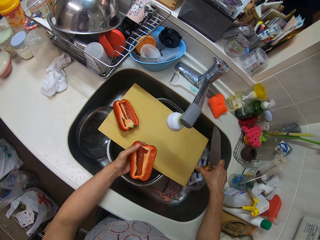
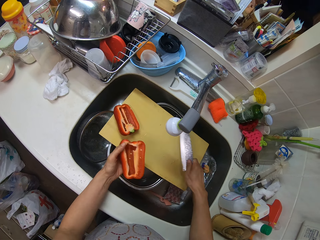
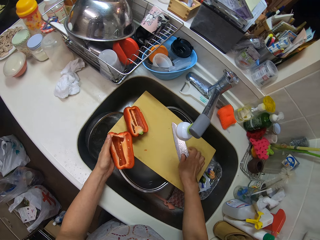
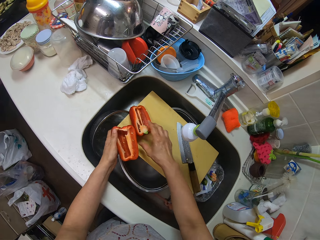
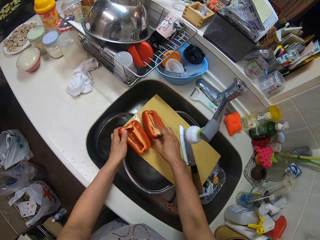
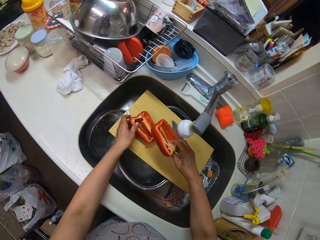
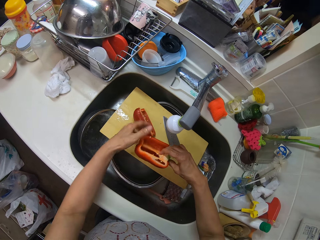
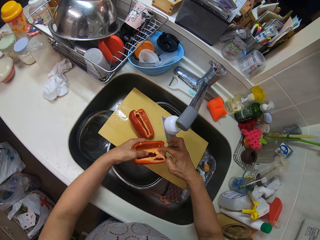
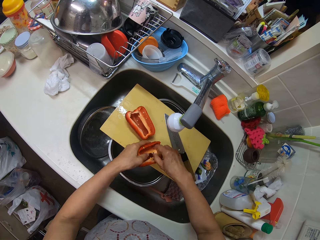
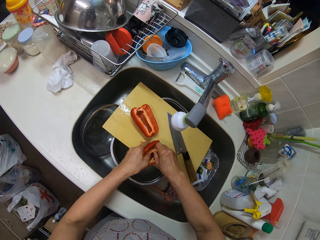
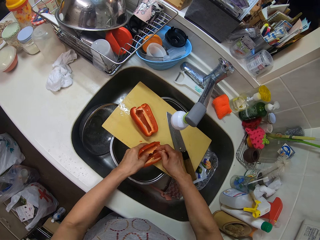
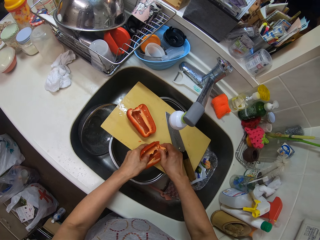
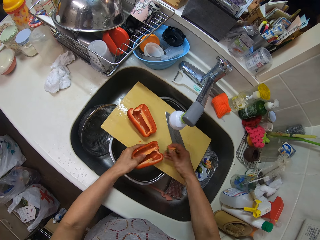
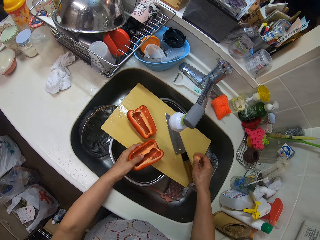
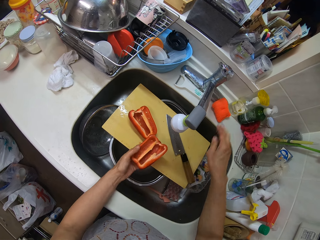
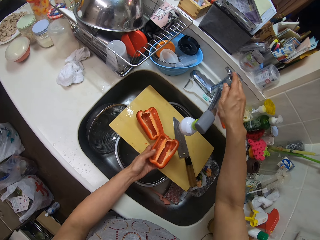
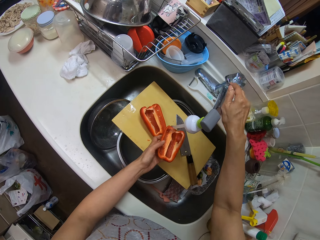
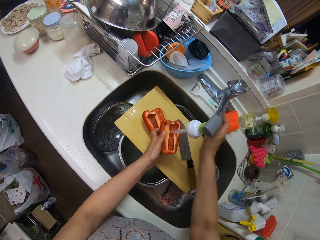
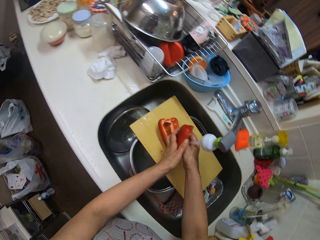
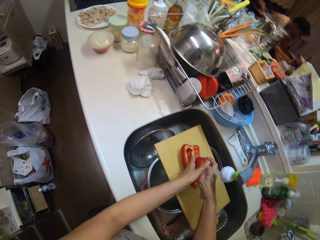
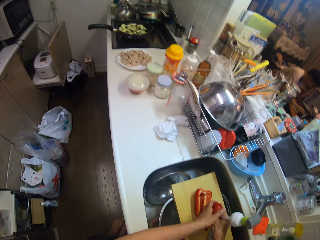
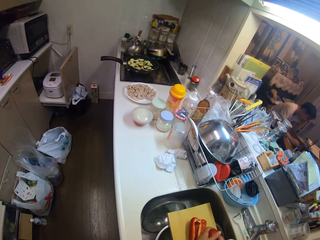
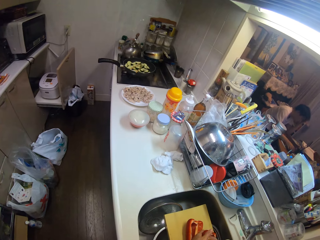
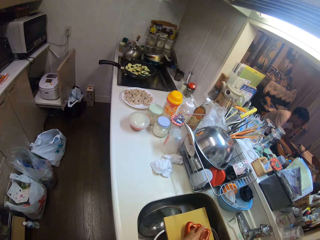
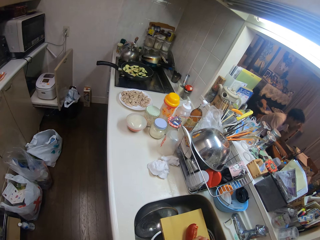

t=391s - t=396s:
The camera wearer throws the green stick in the sink. He drops the knife on the board. He picks up the half bell pepper on the board with his right hand. He places the half bell pepper in the left hand on the slab. He removes the seeds in the half bell pepper in his hands. He throws the seeds in the sink. He turns on the tap. He rinses the half bell pepper in his hands.

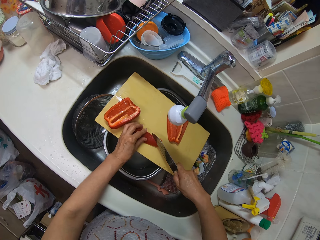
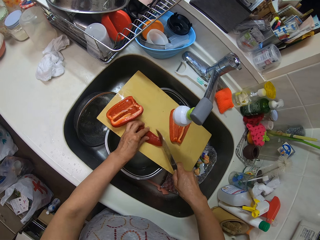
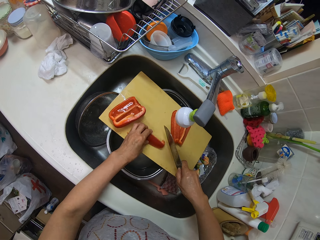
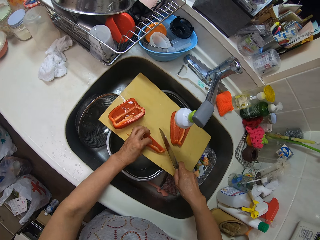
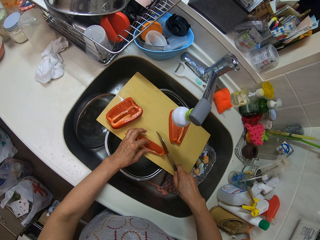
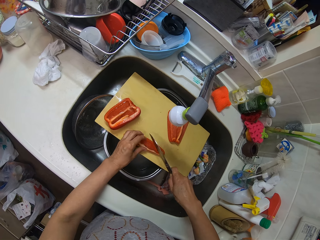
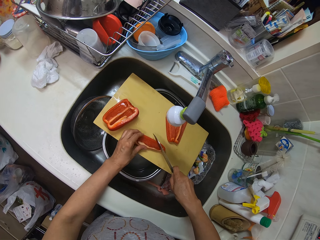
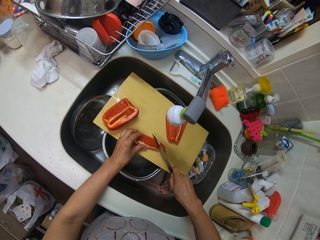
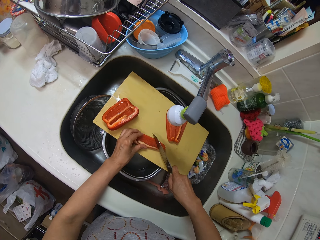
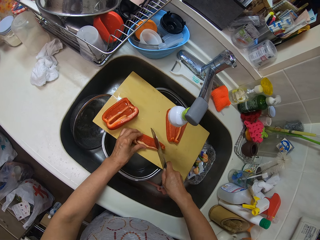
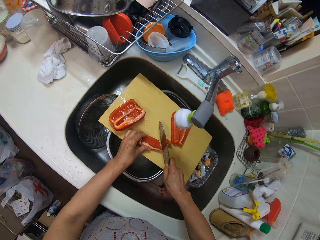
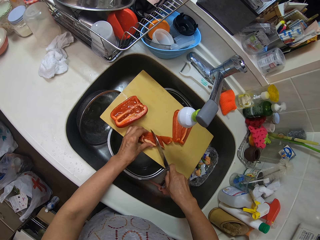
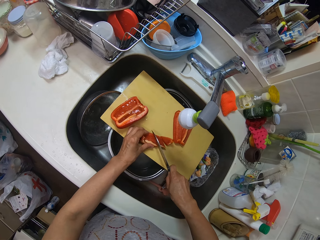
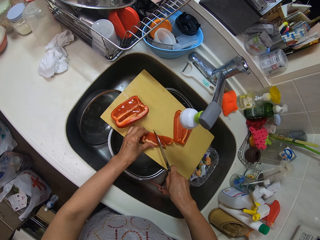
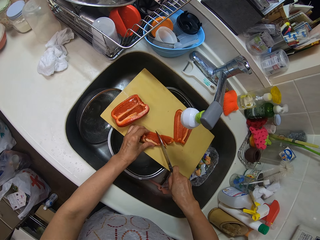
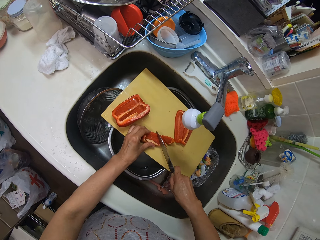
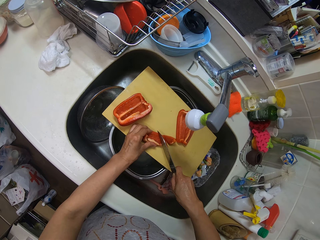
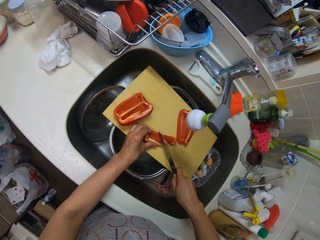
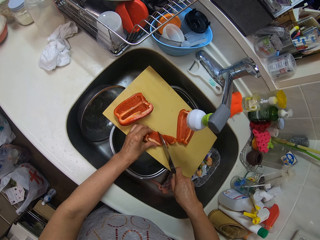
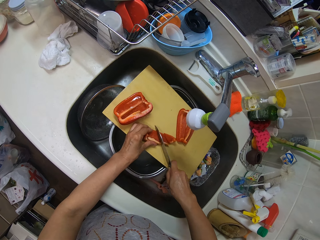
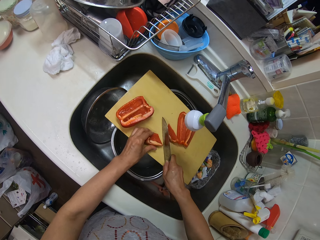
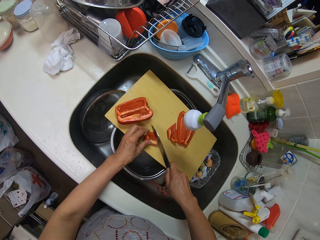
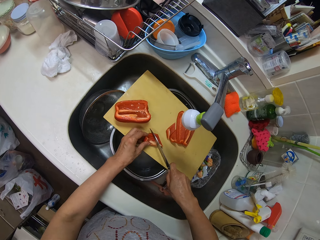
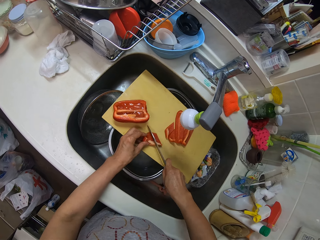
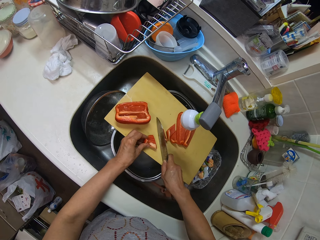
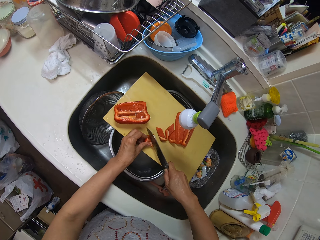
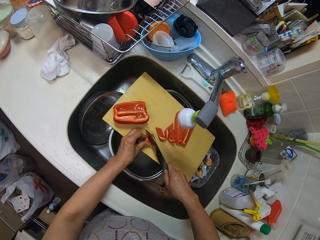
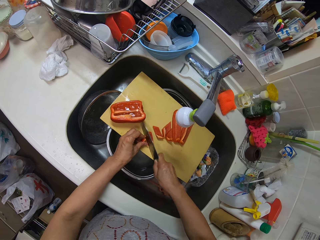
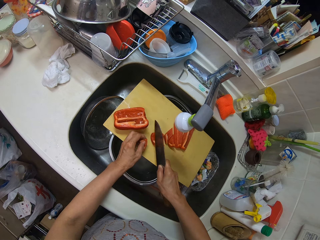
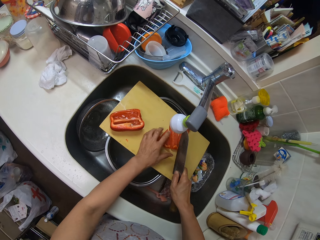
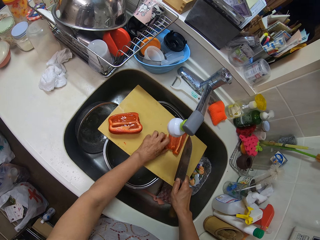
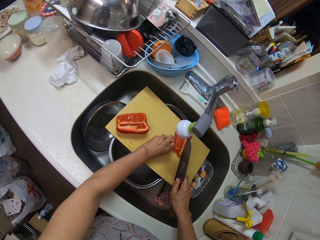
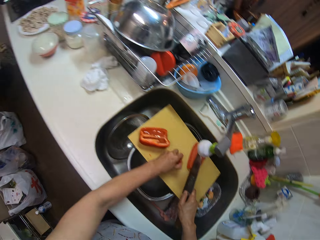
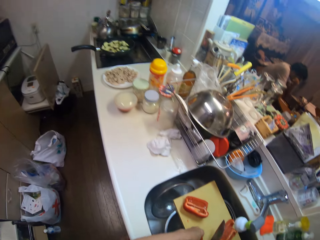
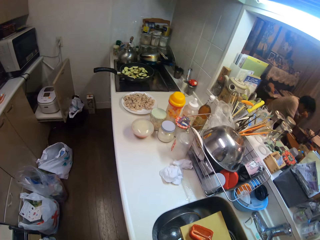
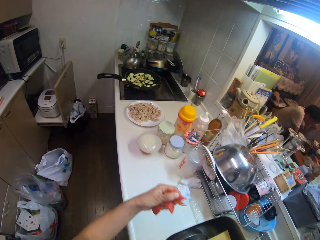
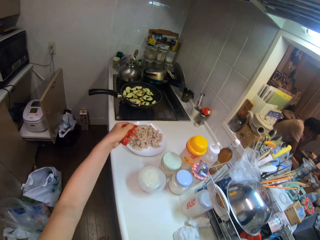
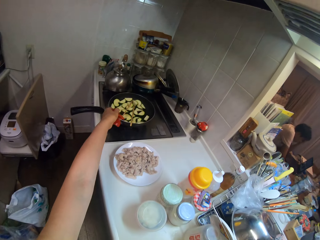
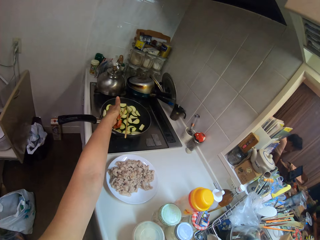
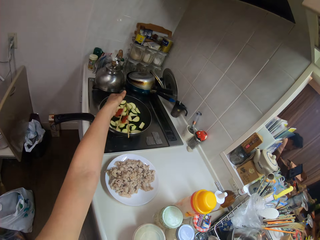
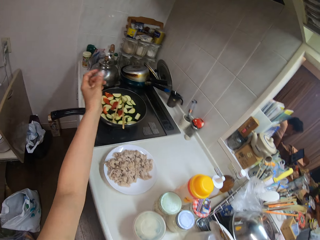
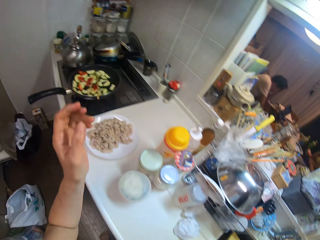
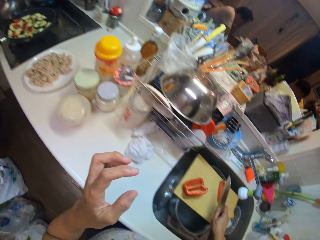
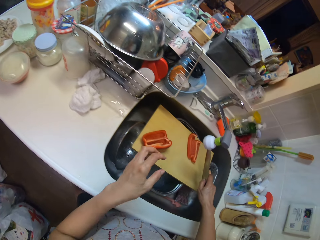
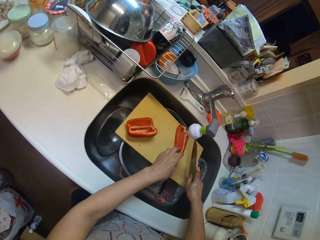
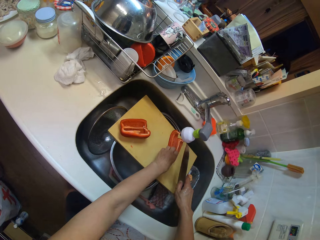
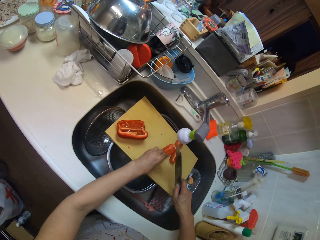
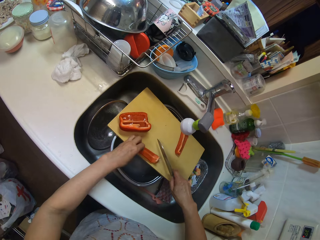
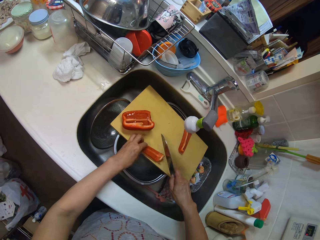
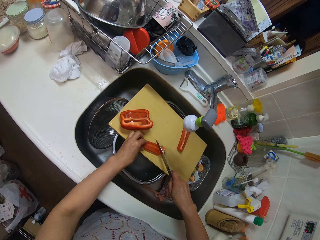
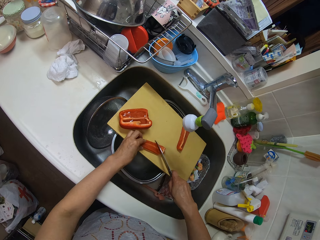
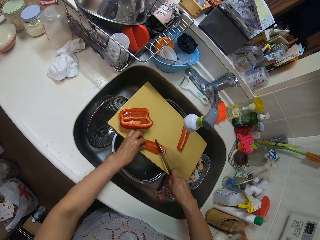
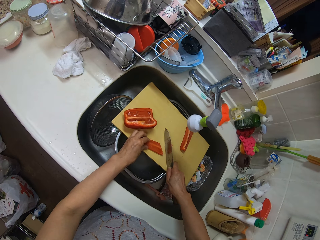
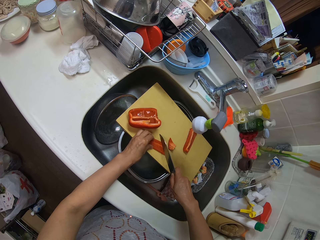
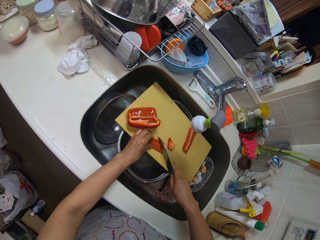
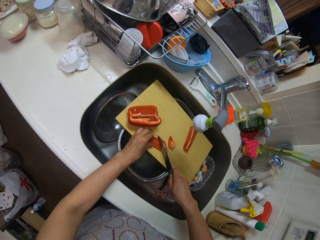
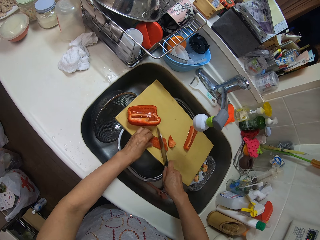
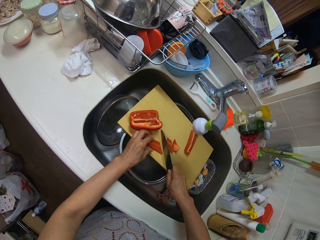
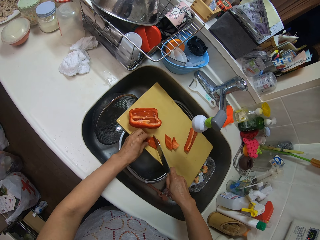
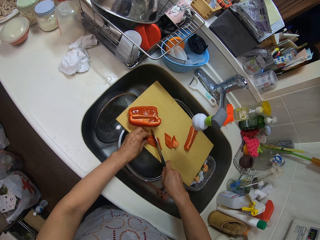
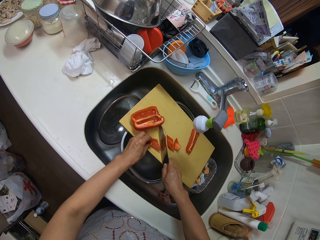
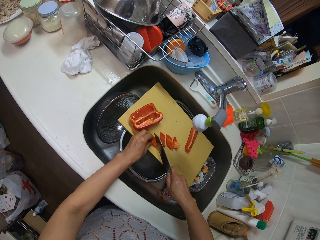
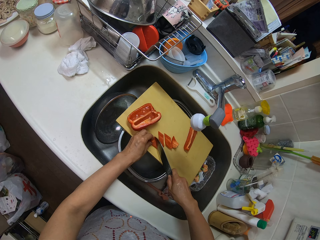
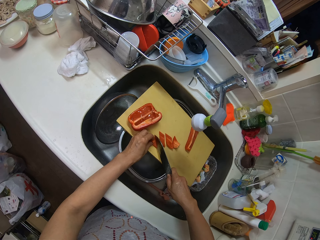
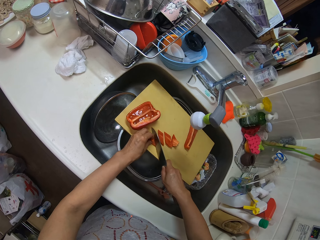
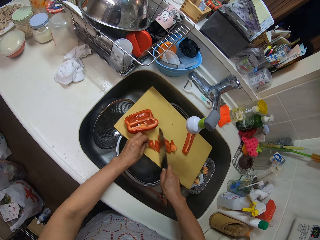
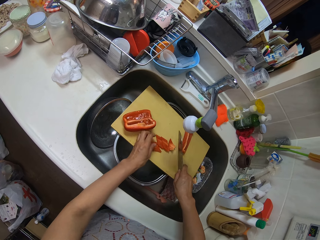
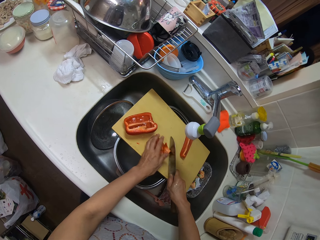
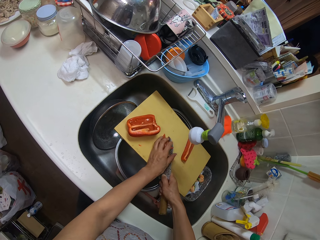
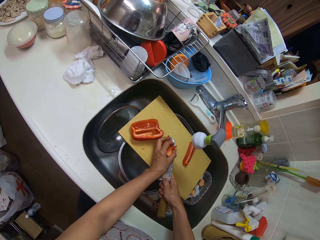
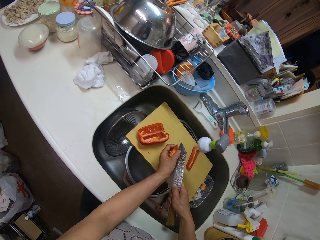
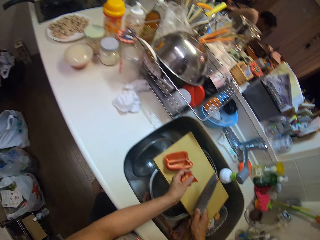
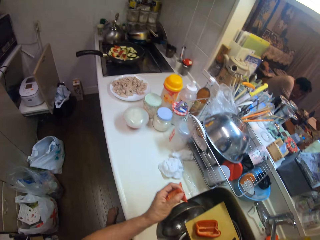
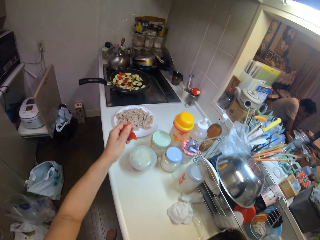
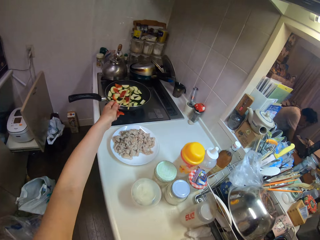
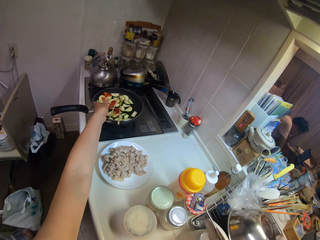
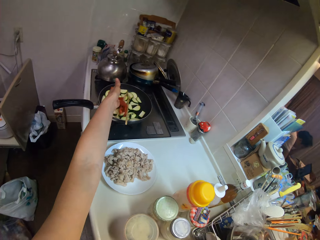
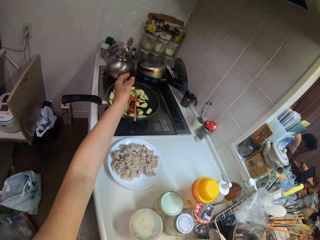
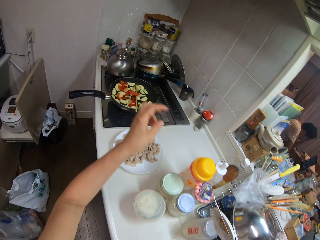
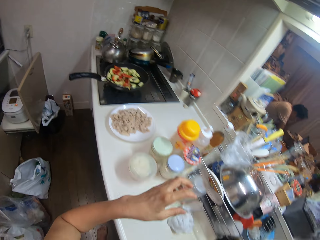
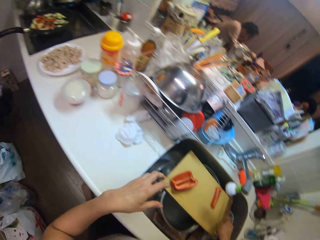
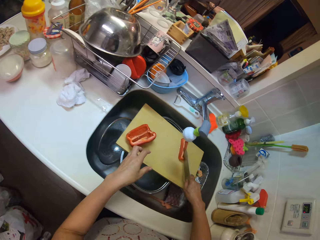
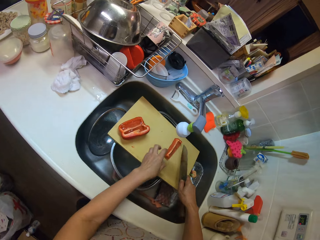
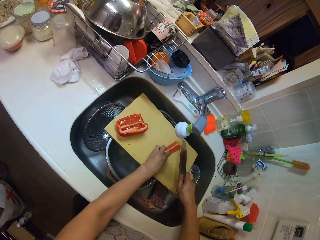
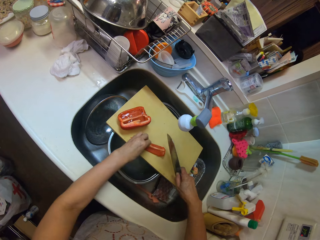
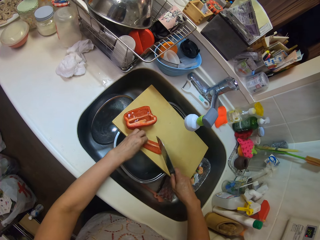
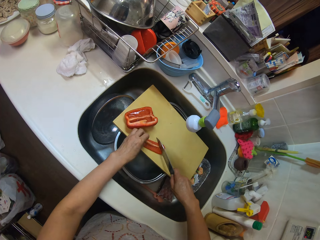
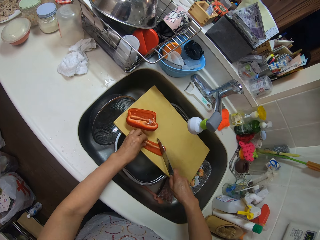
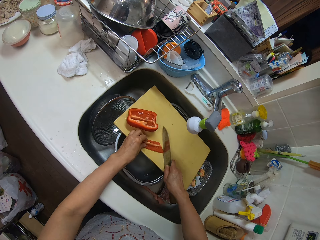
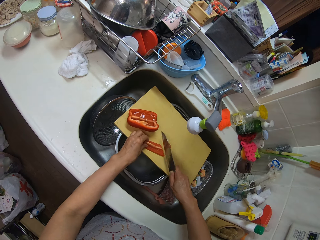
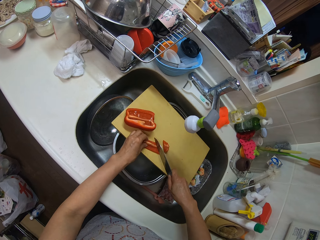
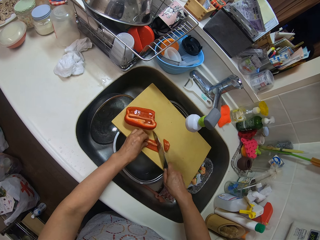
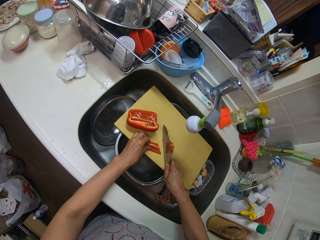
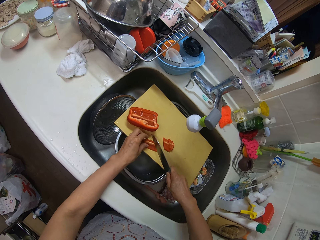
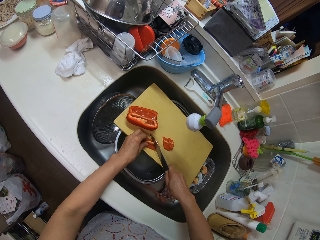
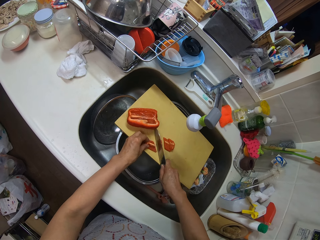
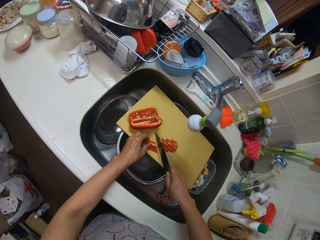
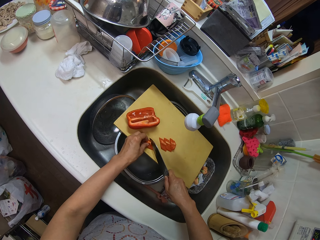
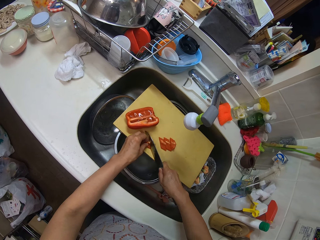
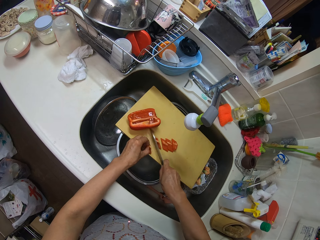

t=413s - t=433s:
The camera wearer chops the bell pepper with the knife. They pack the chopped bell pepper on the board. They pour the chopped bell pepper in the fry pan on the stove. They chop the bell pepper with the knife. They pack the chopped bell pepper on the board. They pour the chopped bell pepper in the fry pan on the stove. They chop the bell pepper with the knife.
